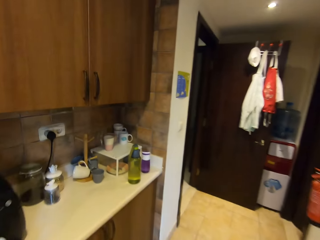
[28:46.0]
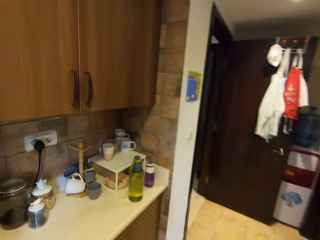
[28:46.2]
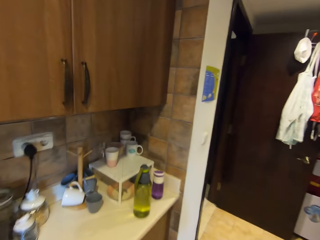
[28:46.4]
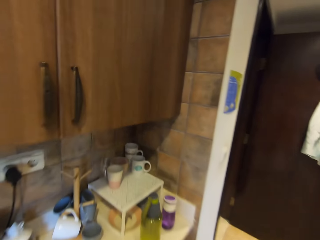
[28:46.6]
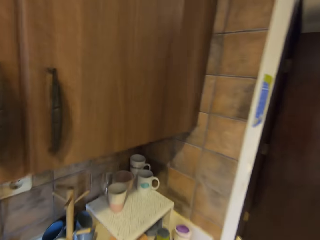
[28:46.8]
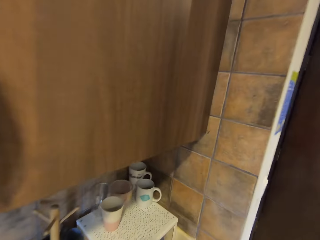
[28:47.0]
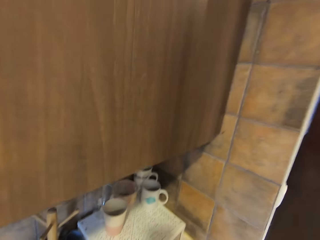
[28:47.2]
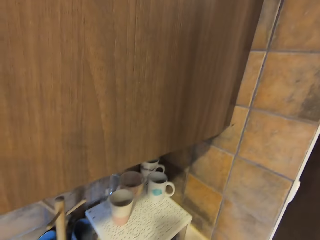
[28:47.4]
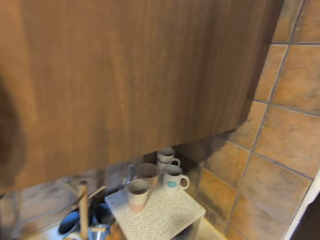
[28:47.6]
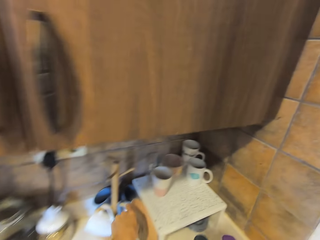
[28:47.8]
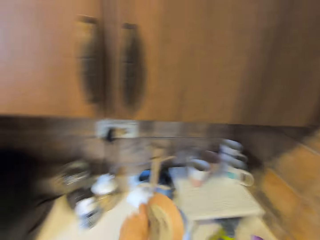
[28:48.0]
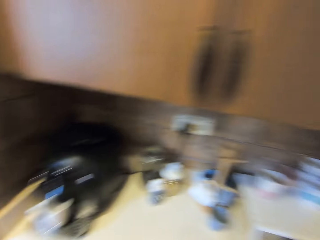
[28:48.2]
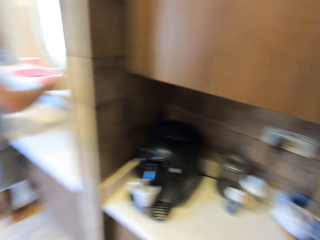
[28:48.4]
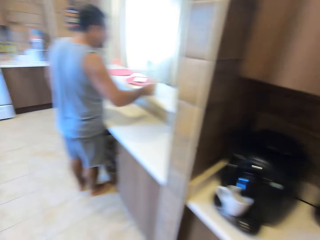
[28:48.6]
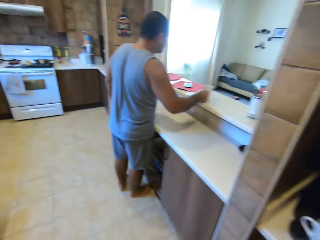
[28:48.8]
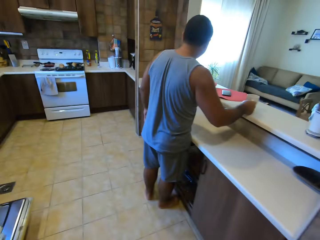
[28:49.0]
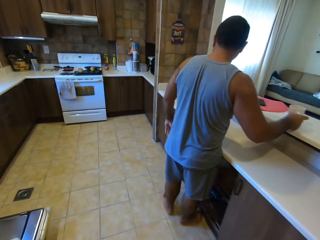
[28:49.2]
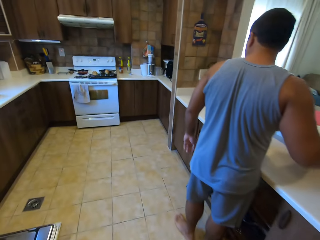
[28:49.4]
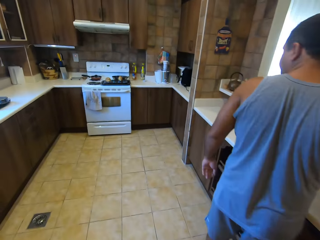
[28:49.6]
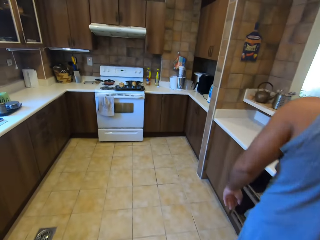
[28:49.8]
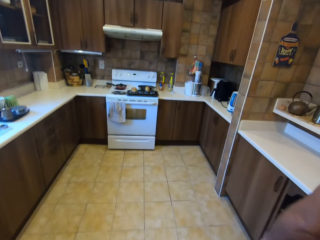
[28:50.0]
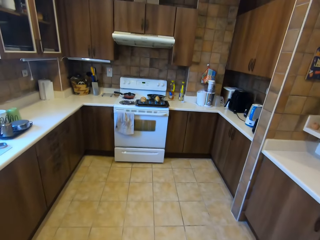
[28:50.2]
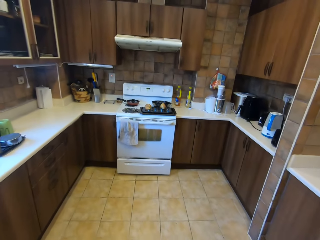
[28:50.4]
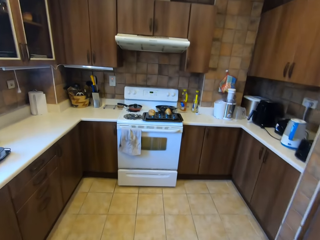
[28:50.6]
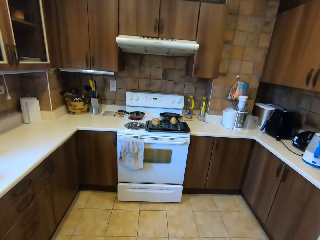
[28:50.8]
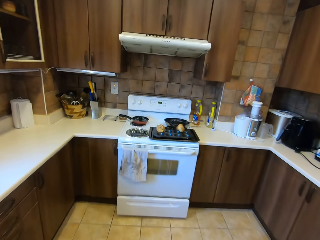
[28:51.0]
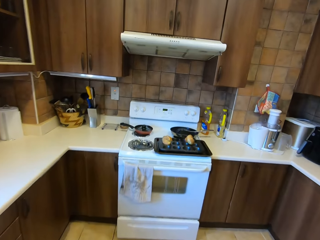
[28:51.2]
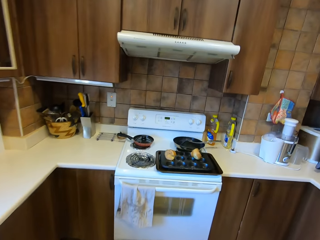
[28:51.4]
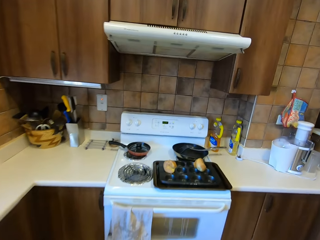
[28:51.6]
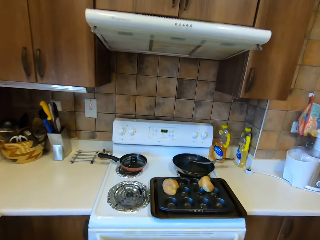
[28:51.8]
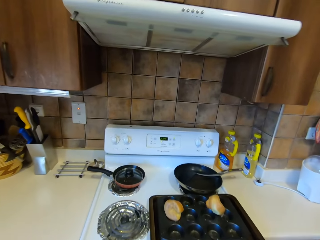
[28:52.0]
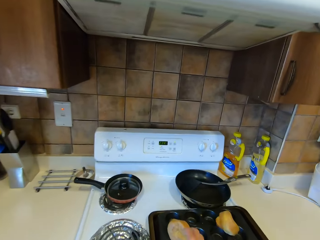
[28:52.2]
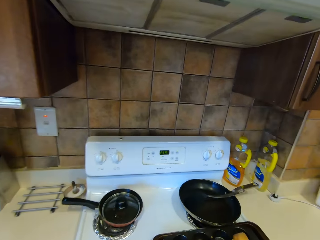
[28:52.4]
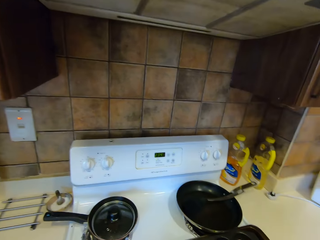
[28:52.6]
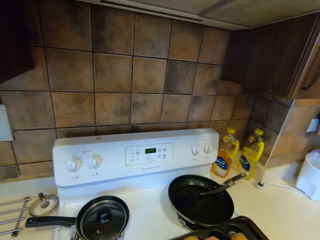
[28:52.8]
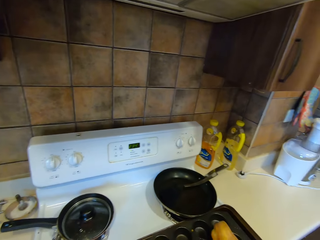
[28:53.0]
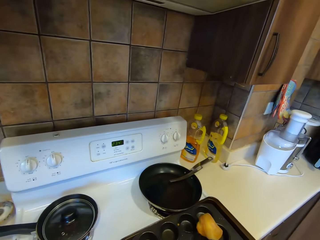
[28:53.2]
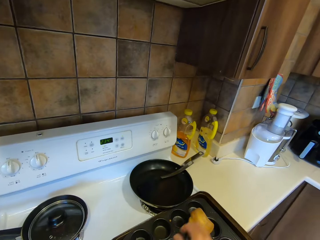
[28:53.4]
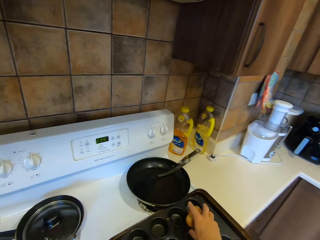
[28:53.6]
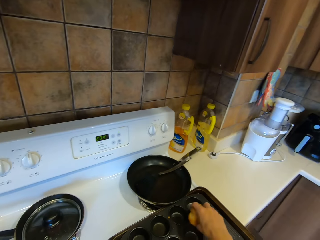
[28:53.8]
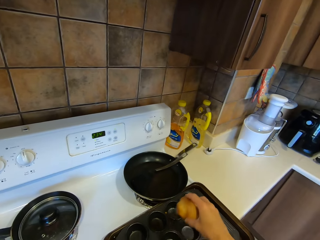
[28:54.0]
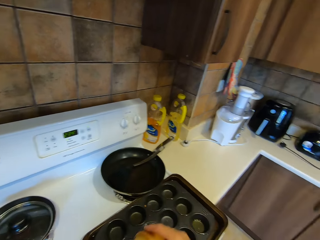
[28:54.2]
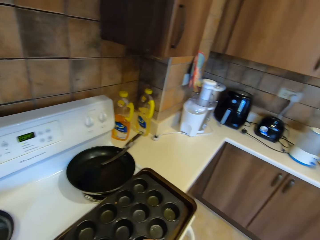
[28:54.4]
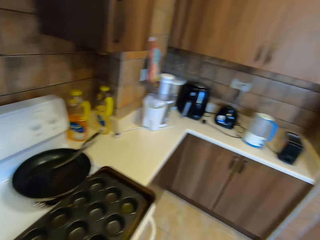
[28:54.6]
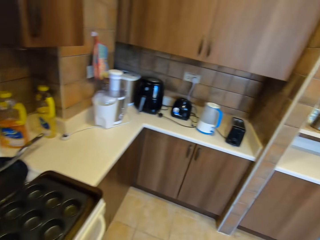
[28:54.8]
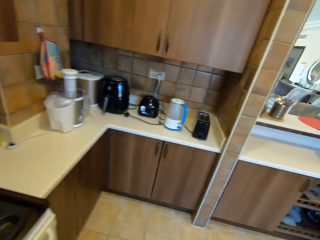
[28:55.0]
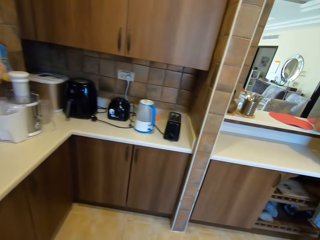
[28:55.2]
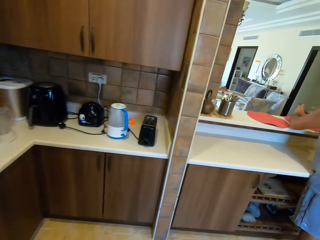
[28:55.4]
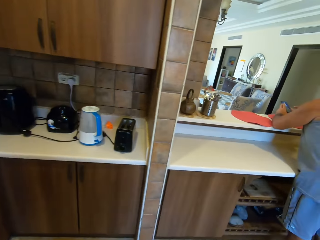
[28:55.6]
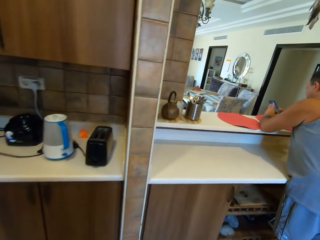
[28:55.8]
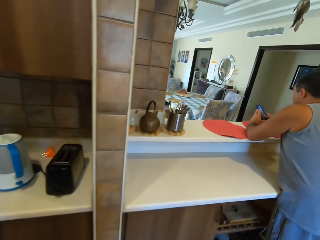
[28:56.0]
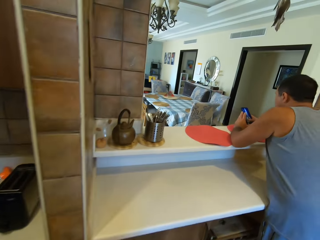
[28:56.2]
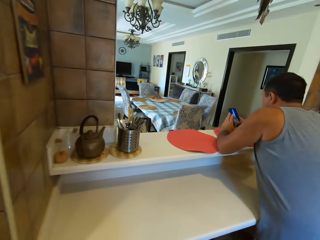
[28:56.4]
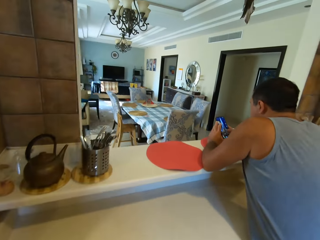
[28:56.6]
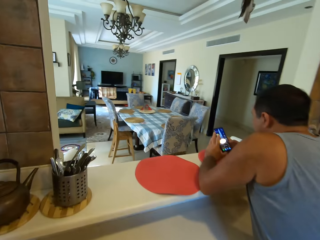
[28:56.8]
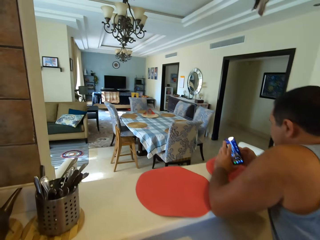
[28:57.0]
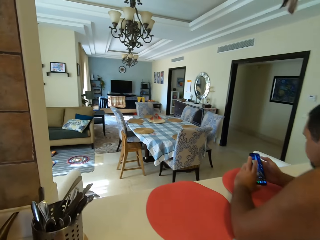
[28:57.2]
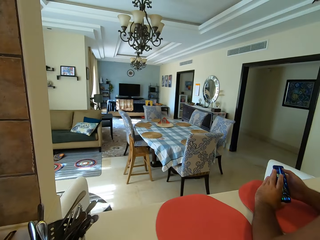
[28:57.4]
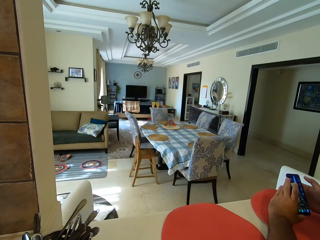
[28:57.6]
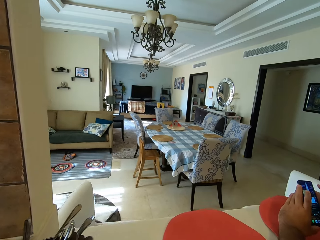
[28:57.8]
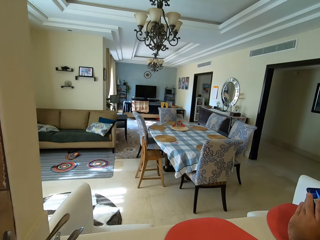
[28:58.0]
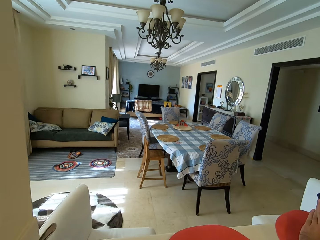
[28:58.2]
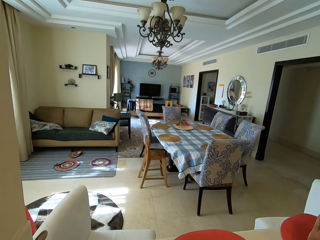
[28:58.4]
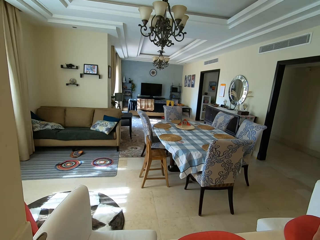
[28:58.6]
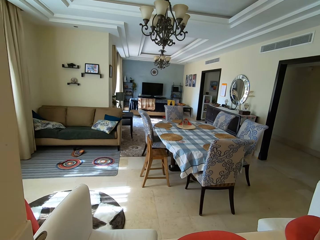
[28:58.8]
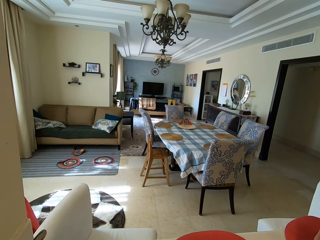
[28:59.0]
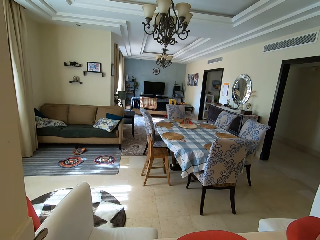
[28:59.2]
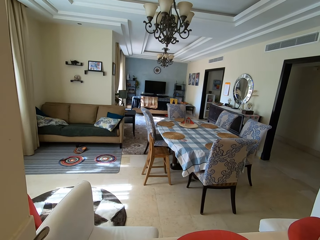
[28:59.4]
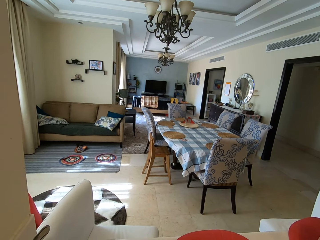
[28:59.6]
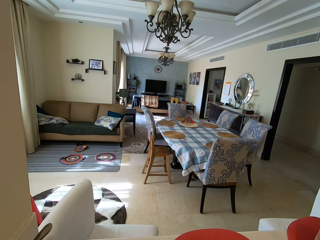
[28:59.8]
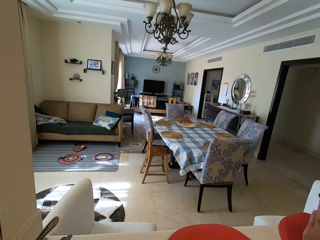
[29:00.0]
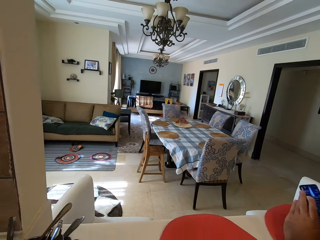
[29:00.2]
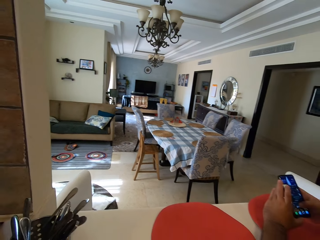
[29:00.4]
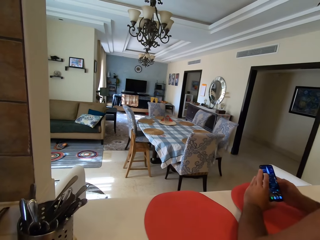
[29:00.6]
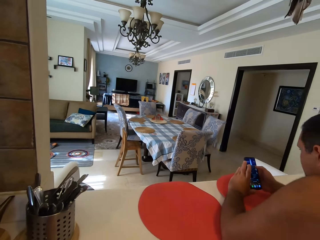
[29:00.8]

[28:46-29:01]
The camera wearer picks up a cup. They move around the kitchen. A man operates the phone. The camera wearer picks Yorkshire pudding from the baking tray. They interact with the man.

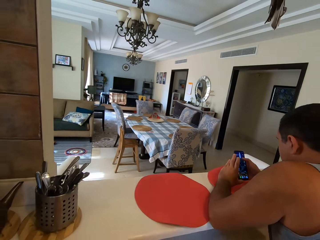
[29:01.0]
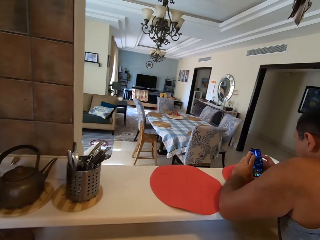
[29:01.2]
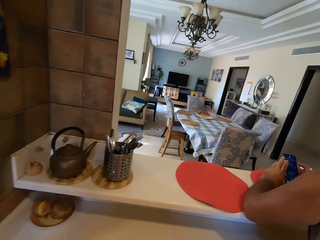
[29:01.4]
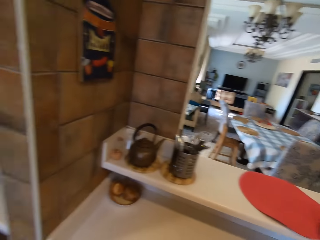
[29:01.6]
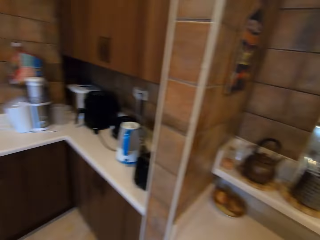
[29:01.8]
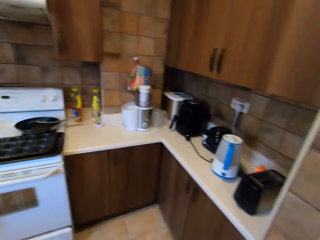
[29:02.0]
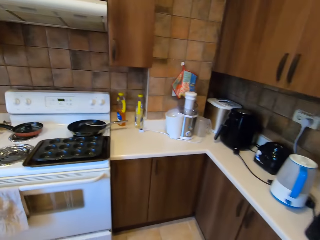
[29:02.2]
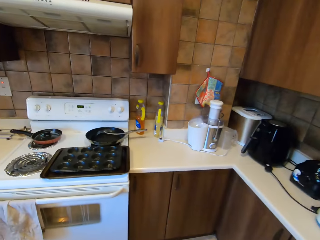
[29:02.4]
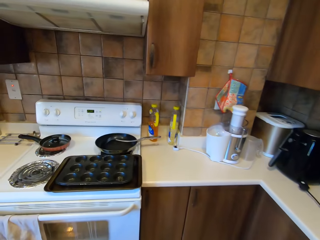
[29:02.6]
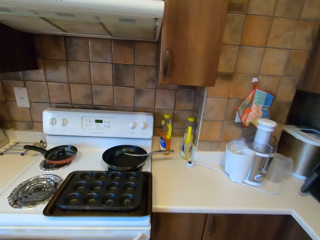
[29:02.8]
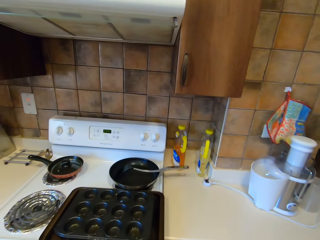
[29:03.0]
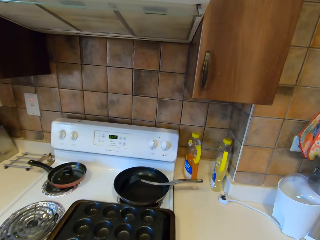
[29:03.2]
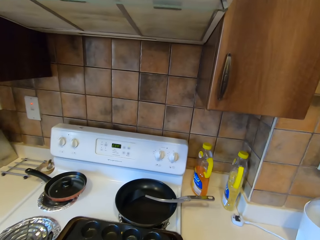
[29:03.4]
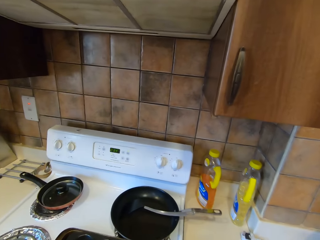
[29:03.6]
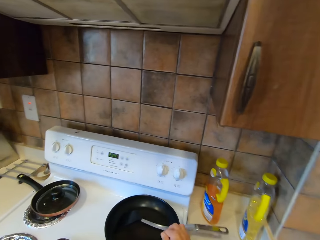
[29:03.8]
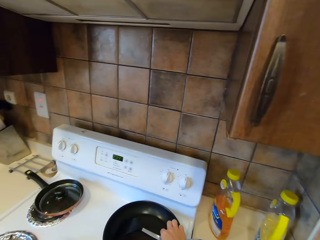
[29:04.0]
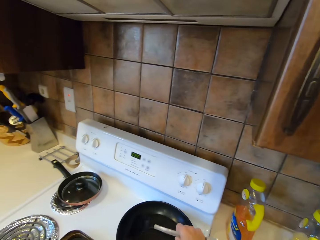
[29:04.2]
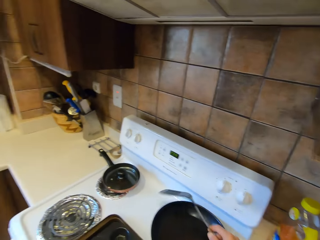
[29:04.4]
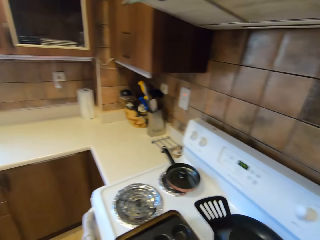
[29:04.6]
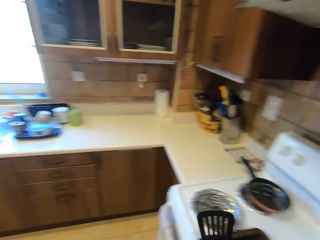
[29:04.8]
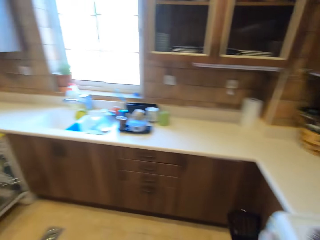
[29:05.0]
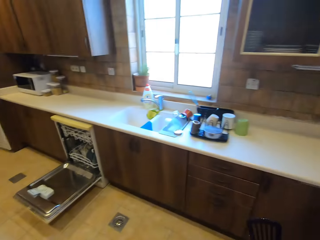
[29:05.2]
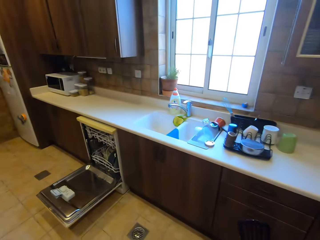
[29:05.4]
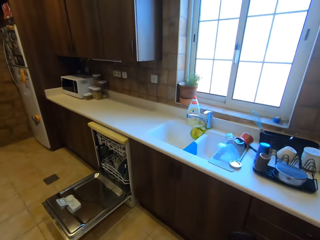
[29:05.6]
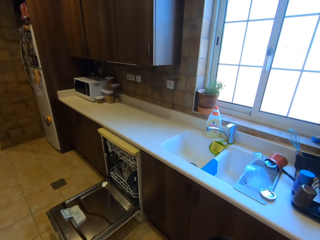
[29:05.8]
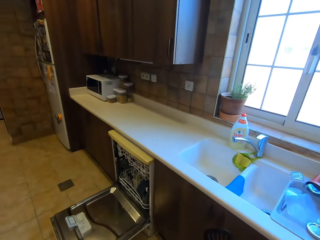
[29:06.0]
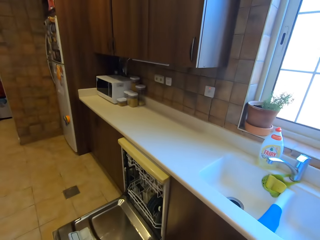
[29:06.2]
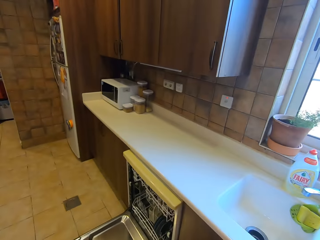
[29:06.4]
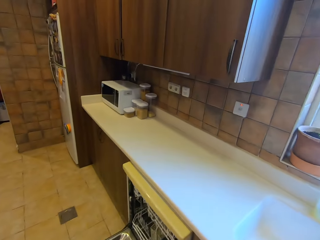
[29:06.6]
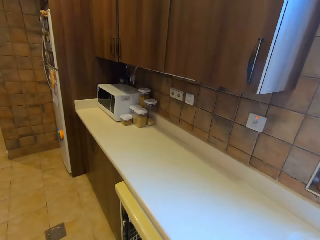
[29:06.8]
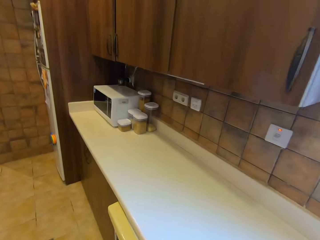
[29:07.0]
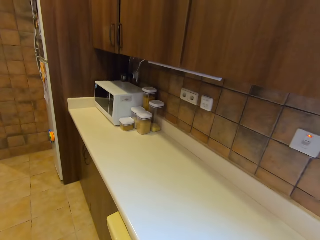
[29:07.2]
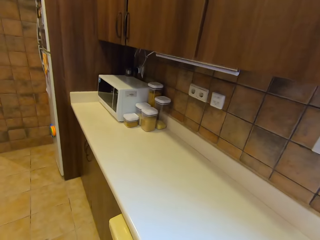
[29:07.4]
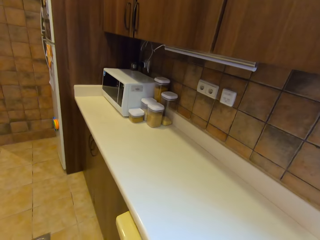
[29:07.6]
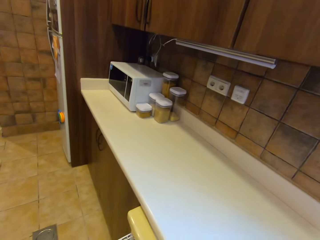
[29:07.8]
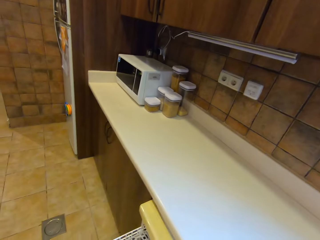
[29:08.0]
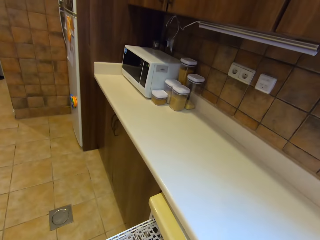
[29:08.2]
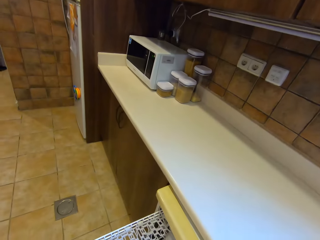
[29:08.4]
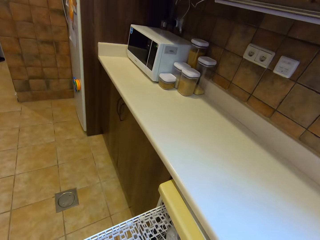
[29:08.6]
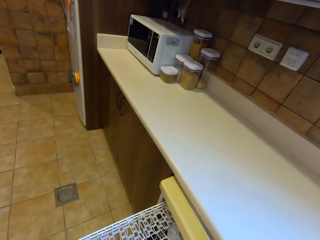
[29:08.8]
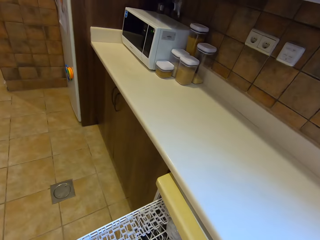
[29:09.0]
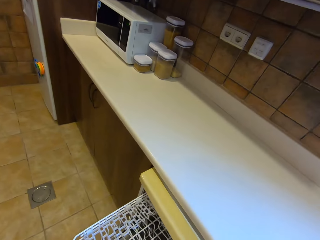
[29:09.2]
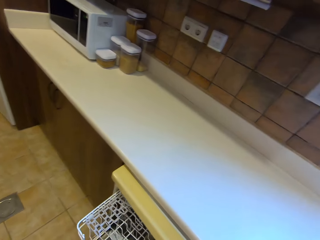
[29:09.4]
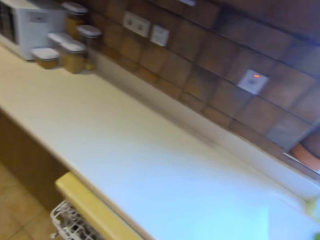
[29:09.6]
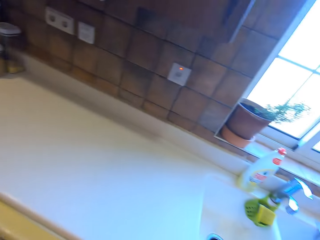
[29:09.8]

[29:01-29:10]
The camera wearer moves around the kitchen. They pick up a pancake turner. They push the gas tray. They put the pancake turner in the dishwasher.
